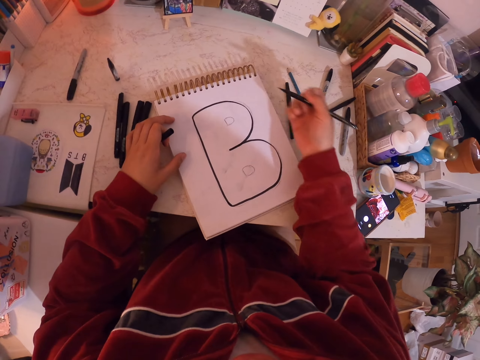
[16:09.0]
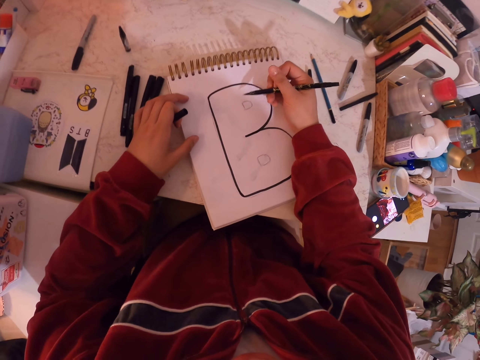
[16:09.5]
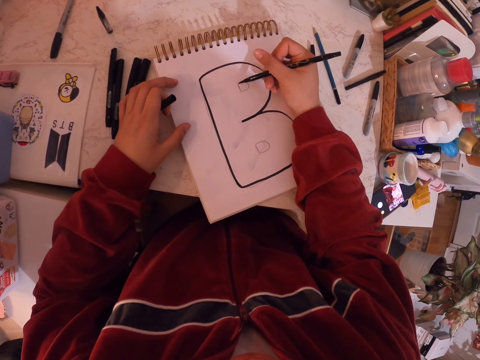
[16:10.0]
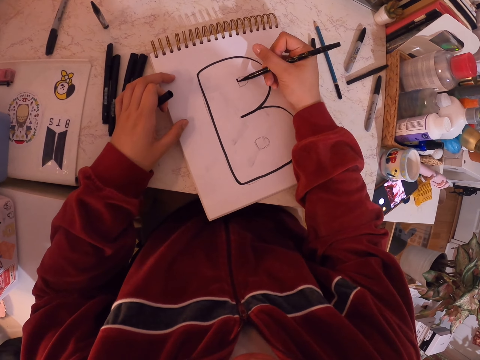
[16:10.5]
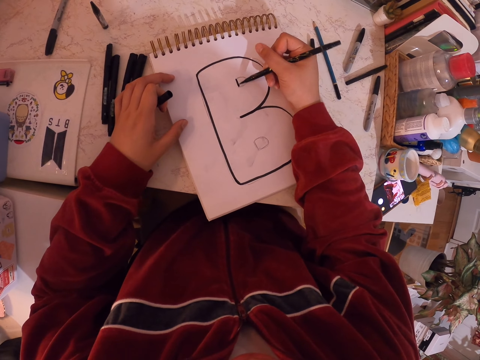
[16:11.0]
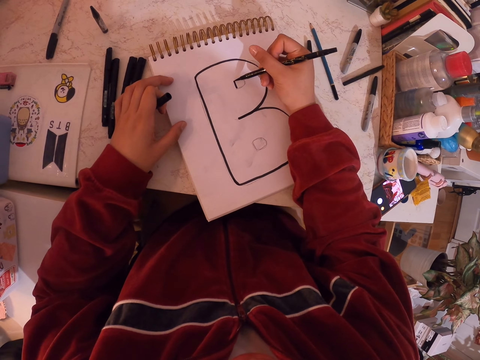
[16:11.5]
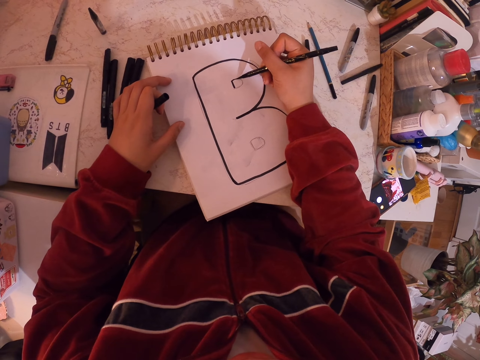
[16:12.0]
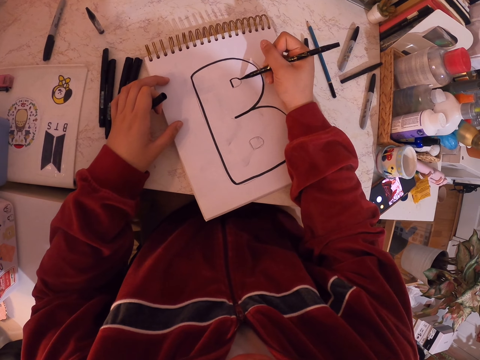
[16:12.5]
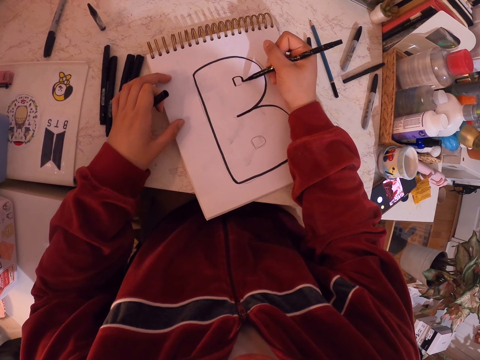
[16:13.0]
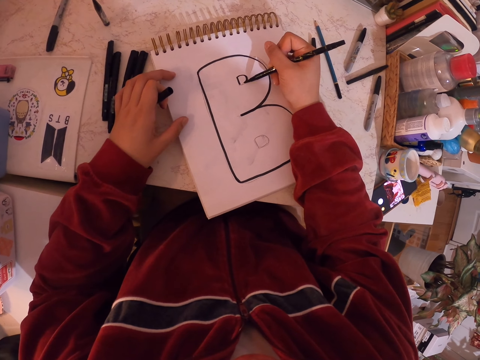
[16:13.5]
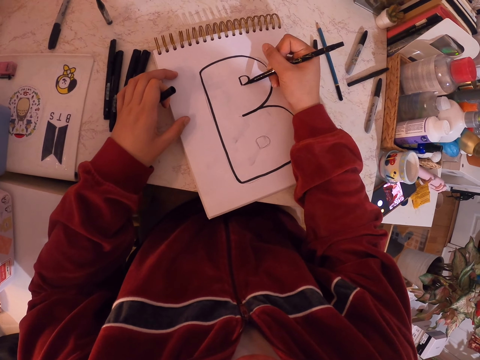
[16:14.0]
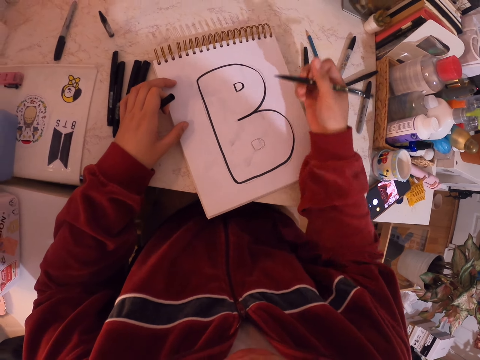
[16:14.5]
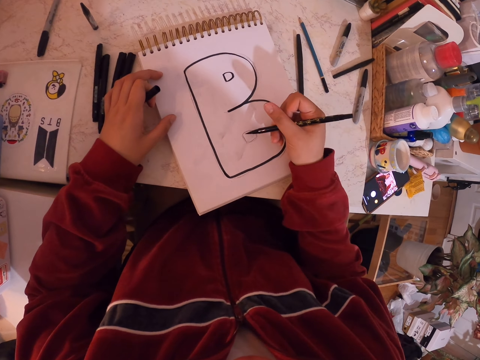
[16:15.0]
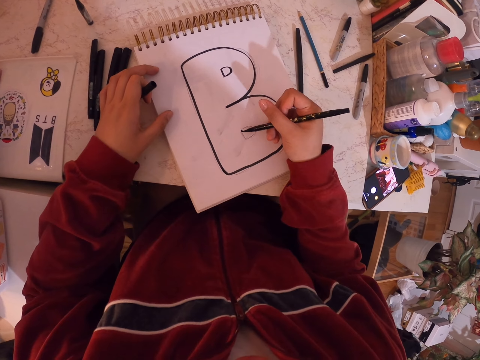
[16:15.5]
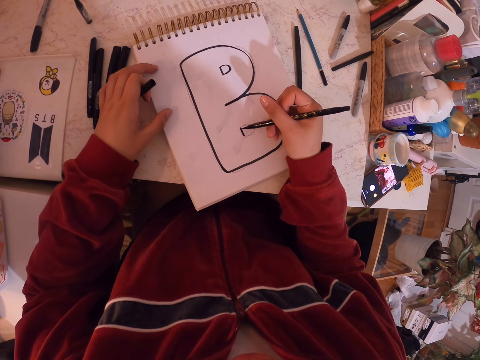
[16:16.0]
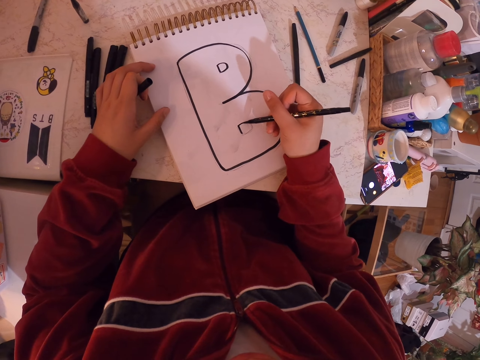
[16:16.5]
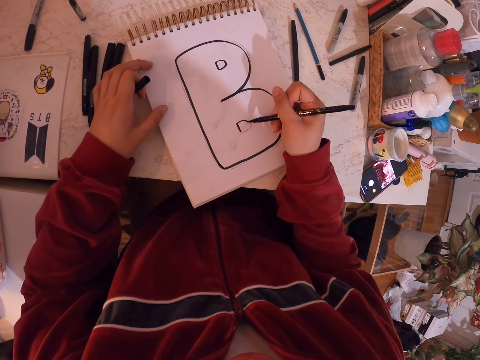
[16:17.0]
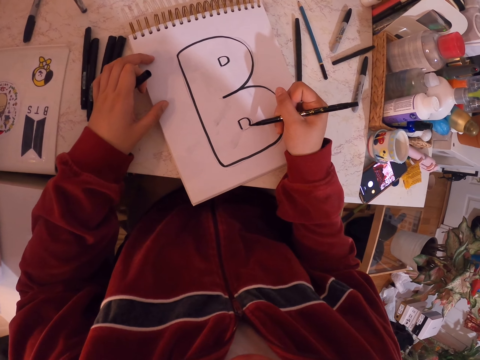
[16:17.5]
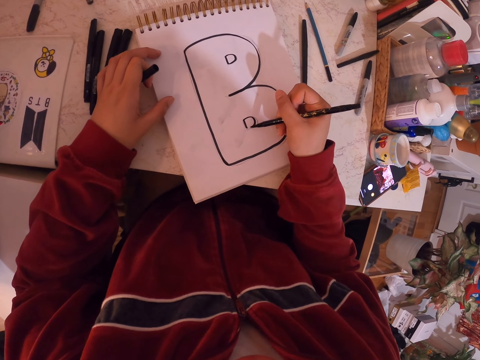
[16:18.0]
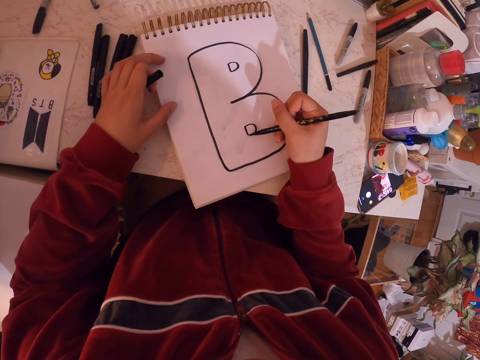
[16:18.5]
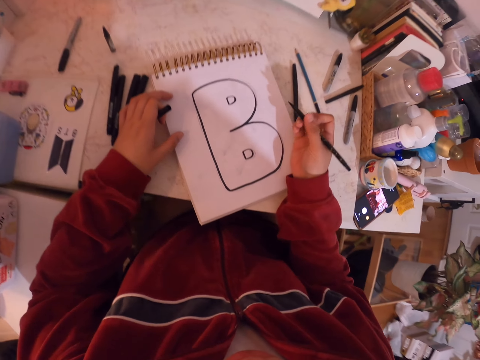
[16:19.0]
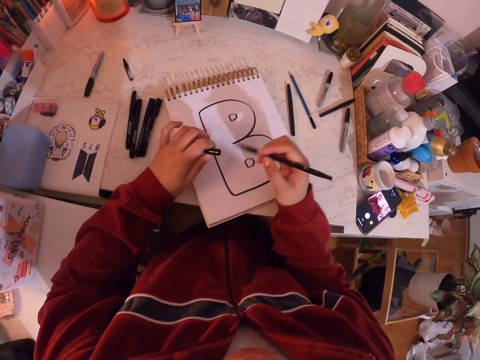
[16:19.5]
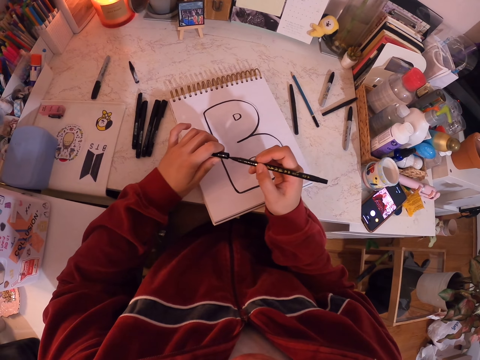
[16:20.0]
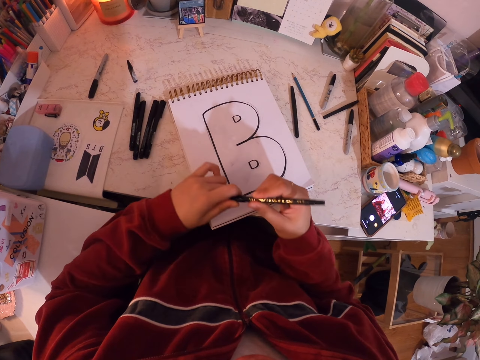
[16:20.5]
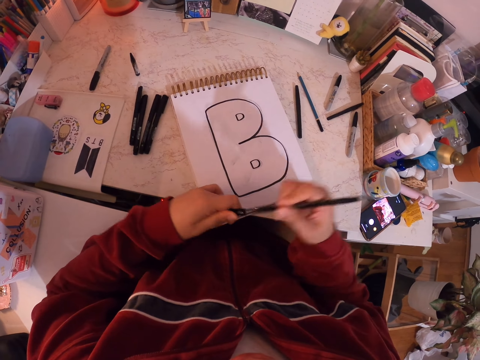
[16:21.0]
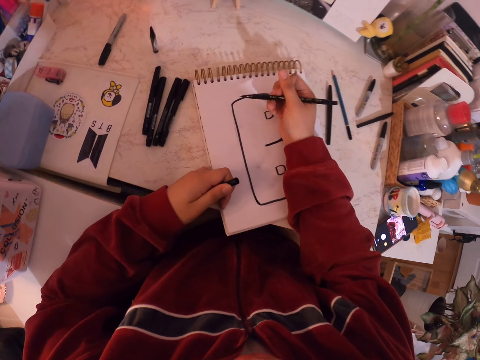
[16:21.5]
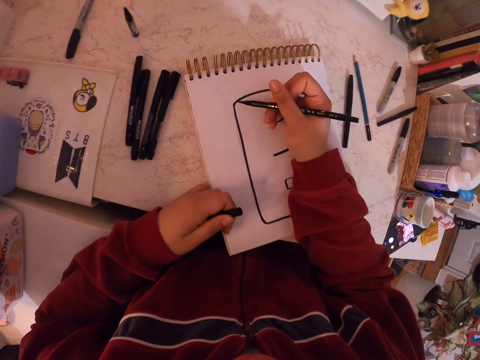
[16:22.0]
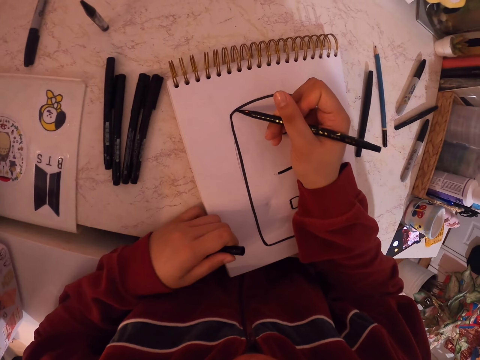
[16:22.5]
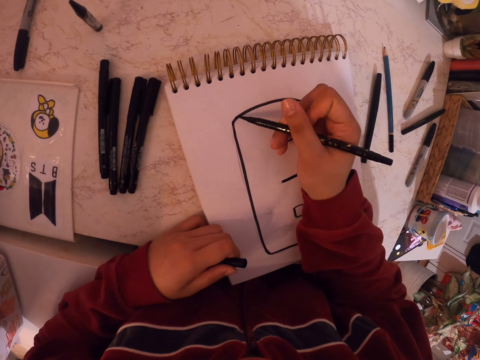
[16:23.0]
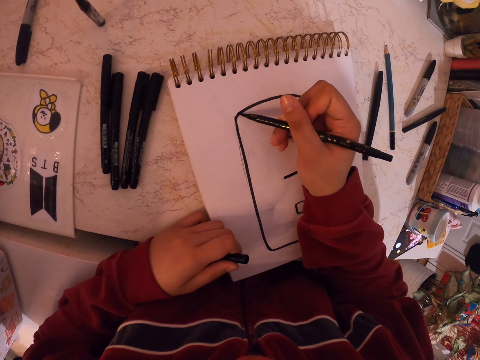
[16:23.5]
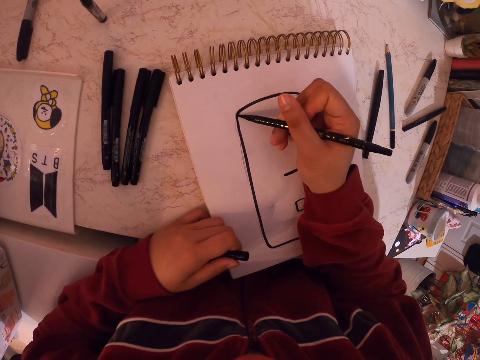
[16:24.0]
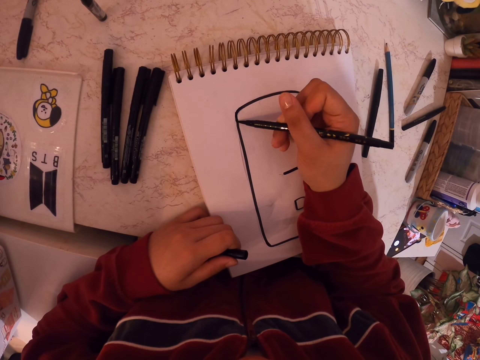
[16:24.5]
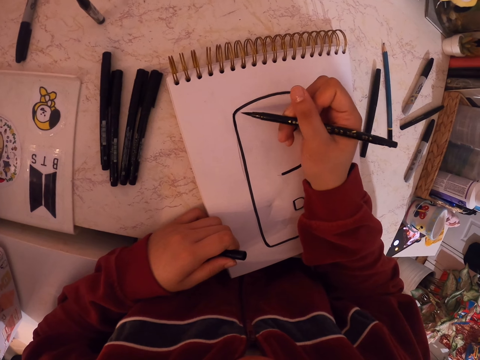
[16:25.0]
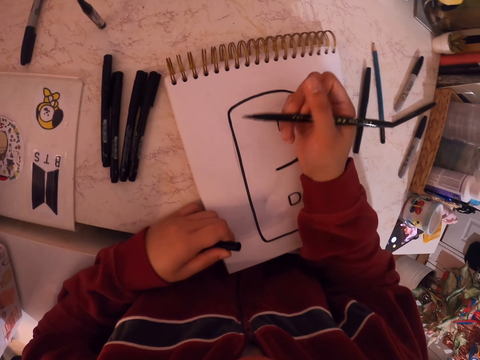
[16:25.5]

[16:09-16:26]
The camera wearer closes the mark pen with a lid. They open the lid of a pen. They draw on the book with the pen.

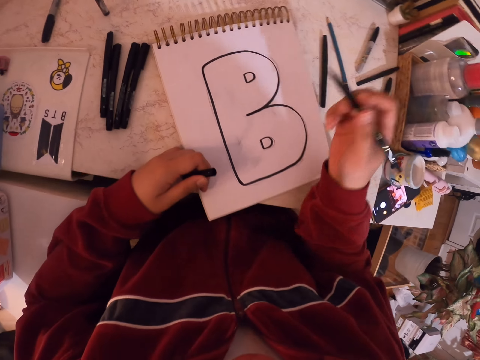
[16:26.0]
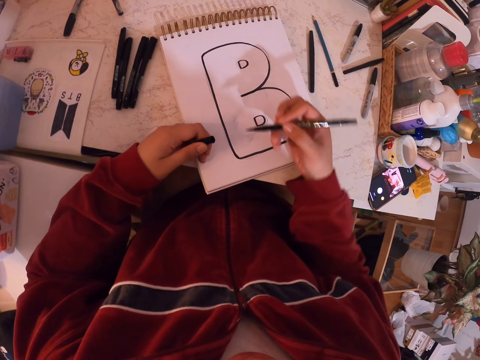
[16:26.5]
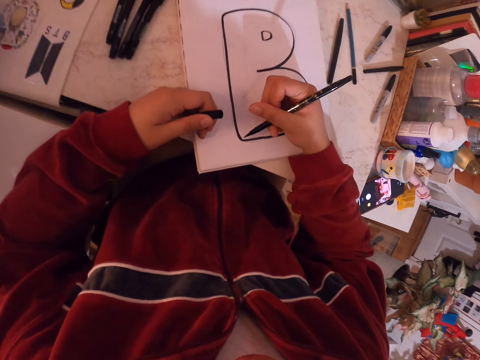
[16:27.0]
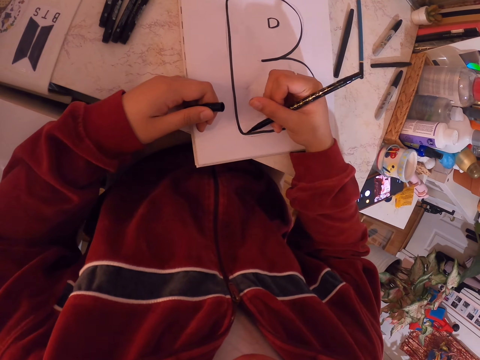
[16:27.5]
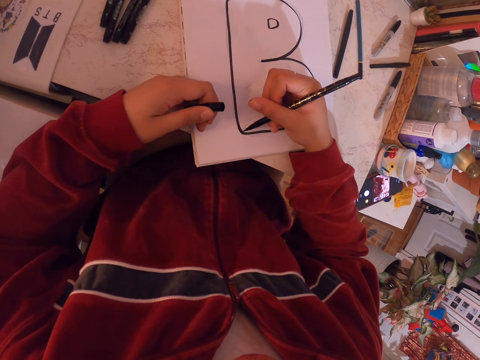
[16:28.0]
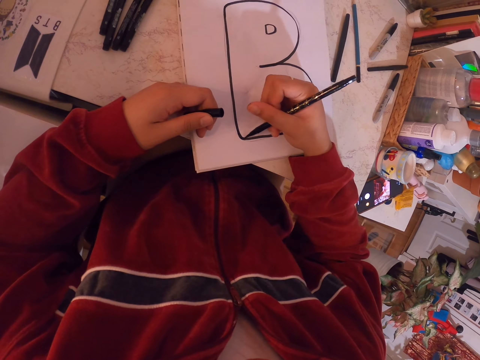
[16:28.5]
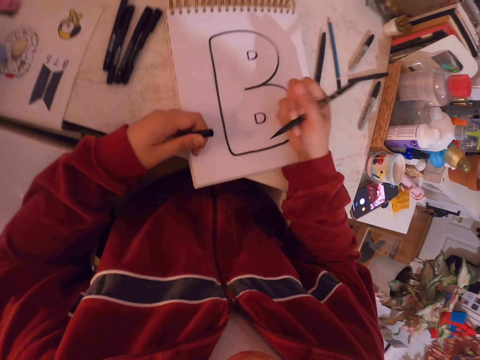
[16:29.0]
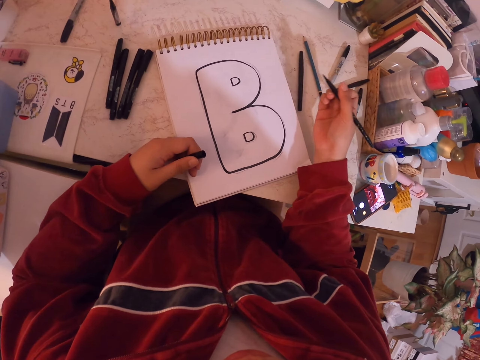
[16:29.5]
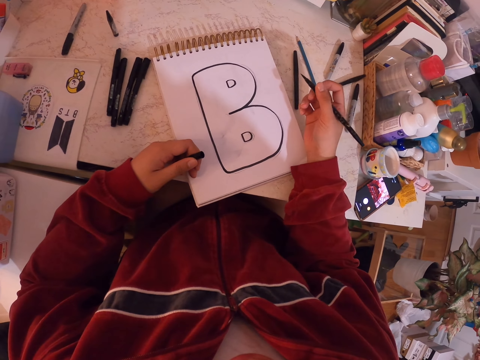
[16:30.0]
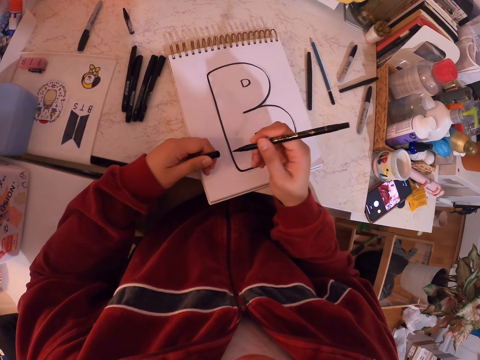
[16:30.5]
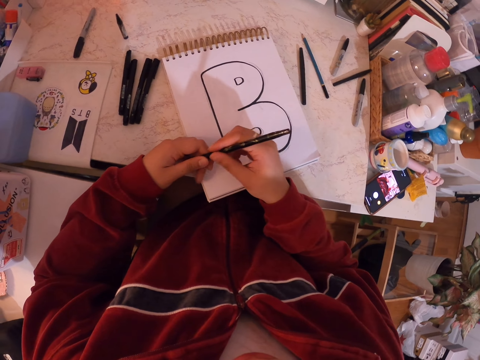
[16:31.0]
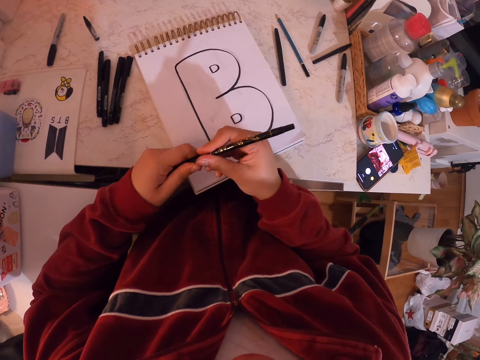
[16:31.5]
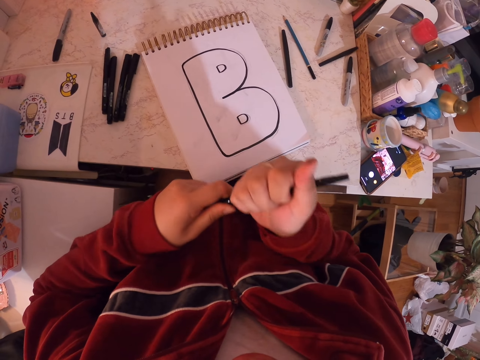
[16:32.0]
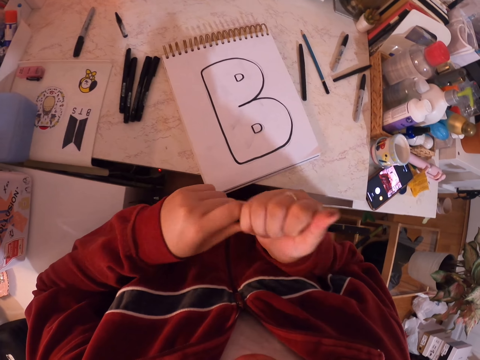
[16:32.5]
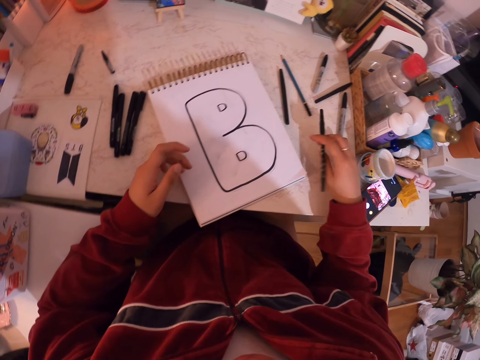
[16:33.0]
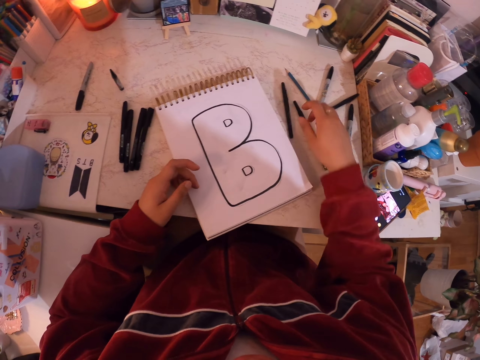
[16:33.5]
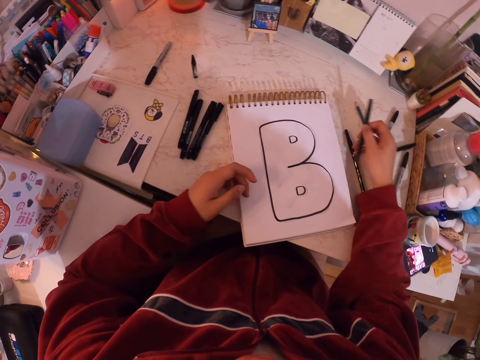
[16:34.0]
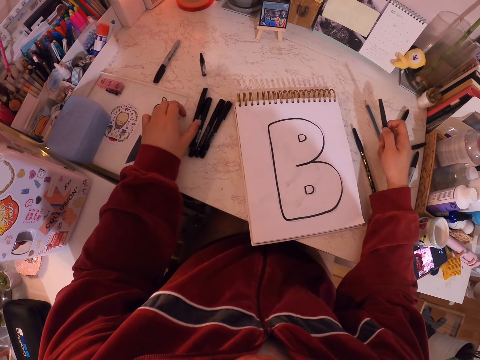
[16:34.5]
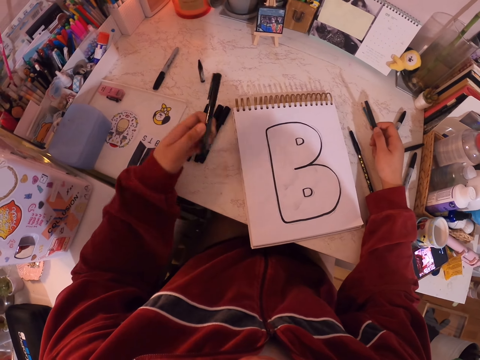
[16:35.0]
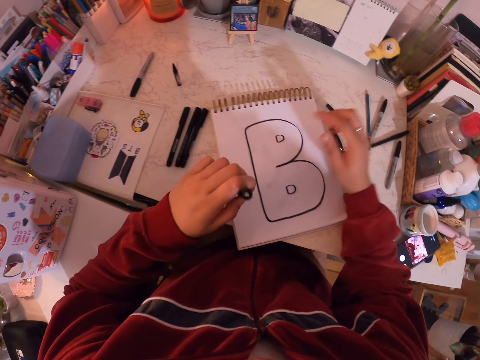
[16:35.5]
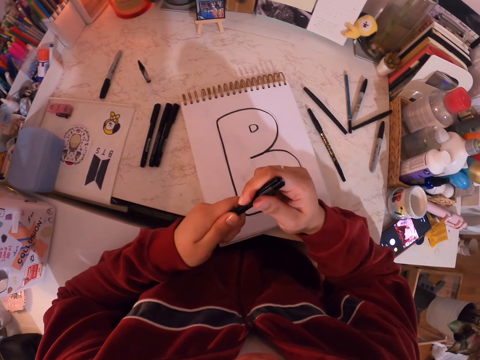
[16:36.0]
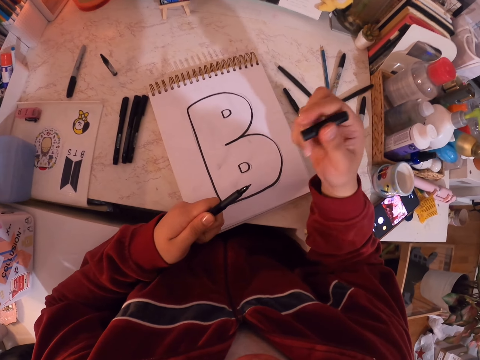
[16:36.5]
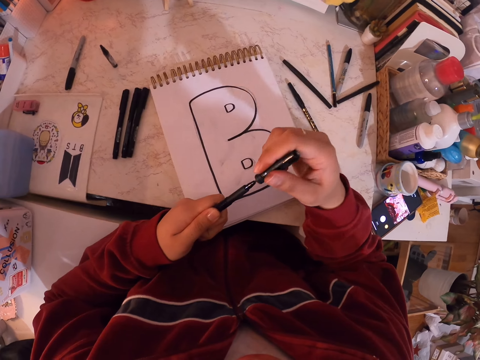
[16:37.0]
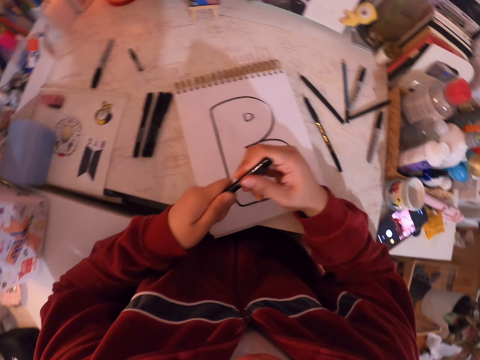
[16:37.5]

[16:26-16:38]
The camera wearer draws. They close the pen with a lid. They place the pen on the table. They pick another pen. They open the lid of the pen.
